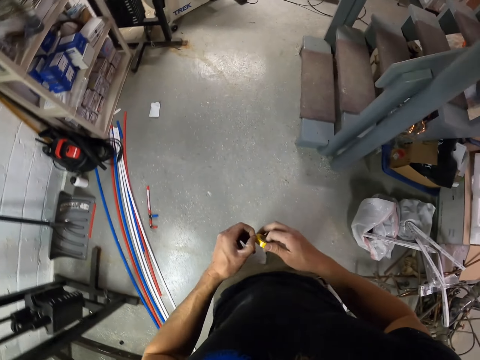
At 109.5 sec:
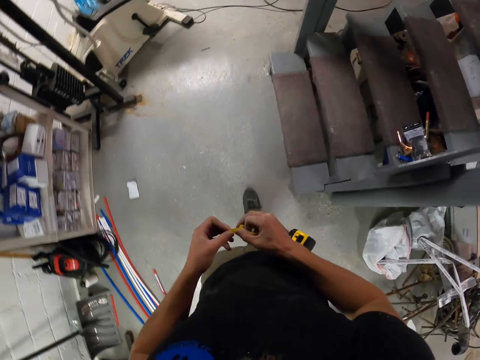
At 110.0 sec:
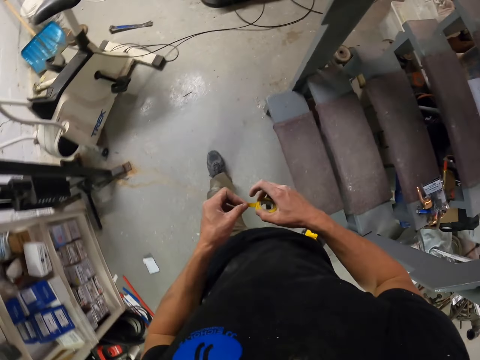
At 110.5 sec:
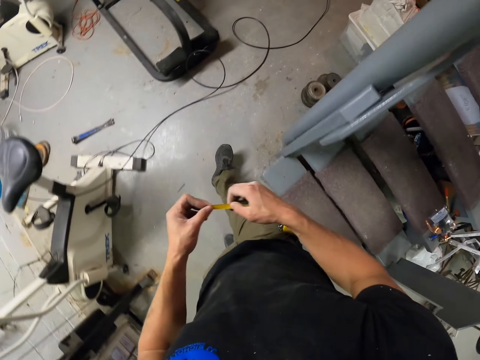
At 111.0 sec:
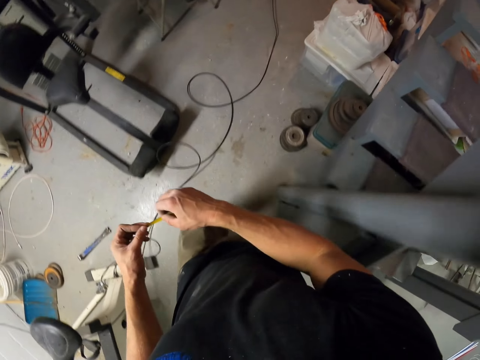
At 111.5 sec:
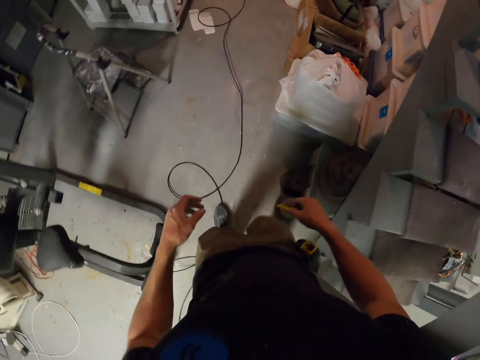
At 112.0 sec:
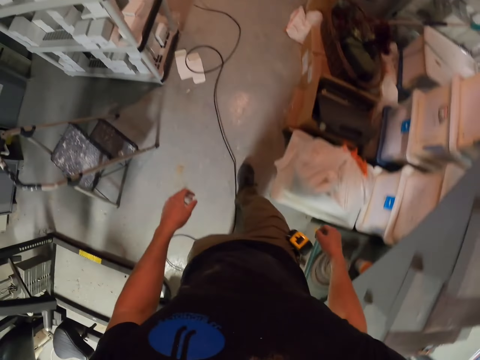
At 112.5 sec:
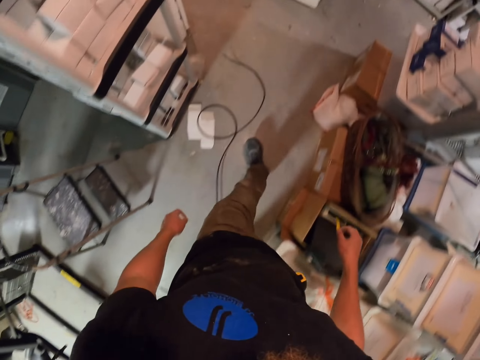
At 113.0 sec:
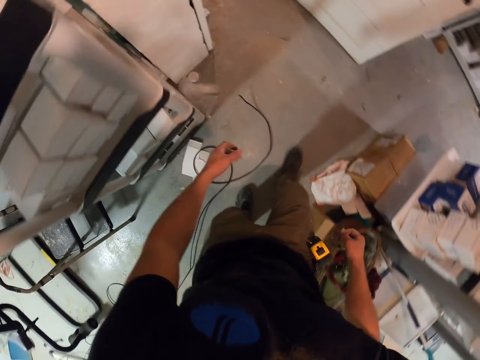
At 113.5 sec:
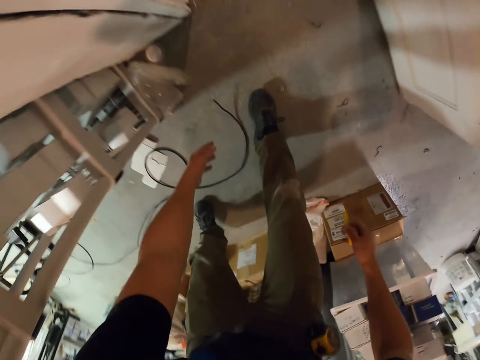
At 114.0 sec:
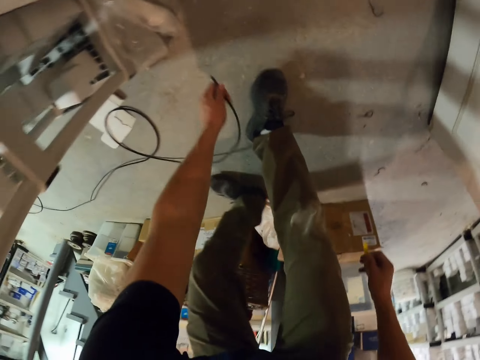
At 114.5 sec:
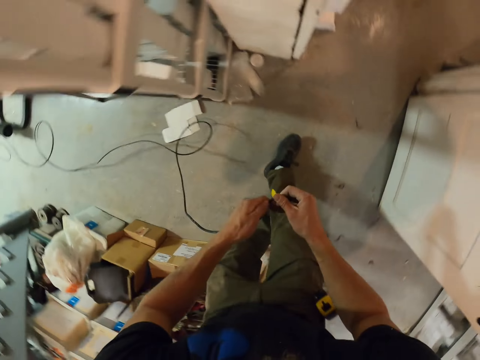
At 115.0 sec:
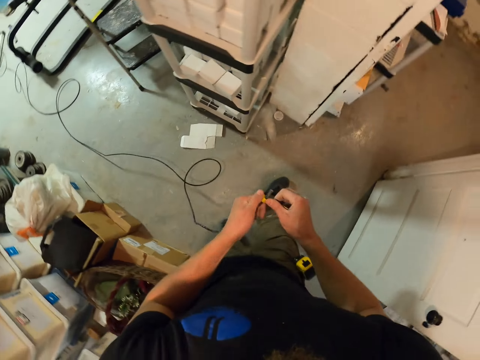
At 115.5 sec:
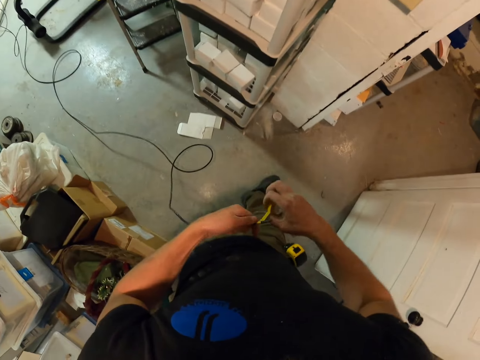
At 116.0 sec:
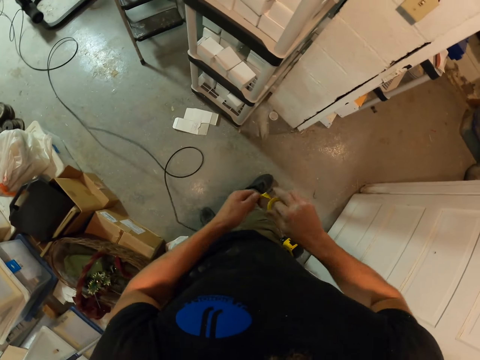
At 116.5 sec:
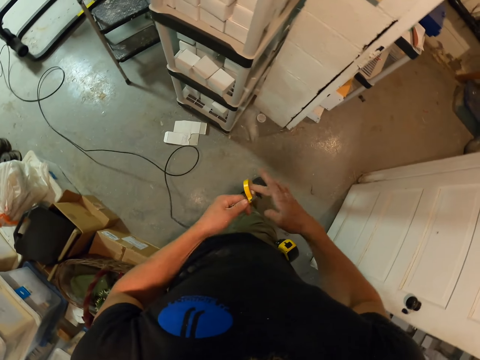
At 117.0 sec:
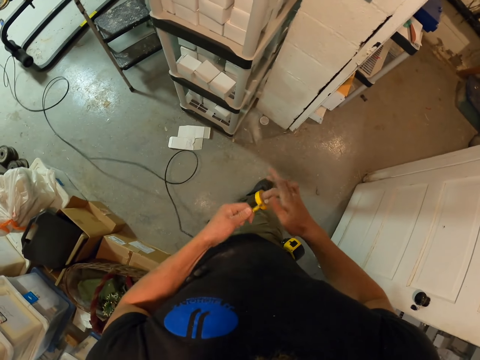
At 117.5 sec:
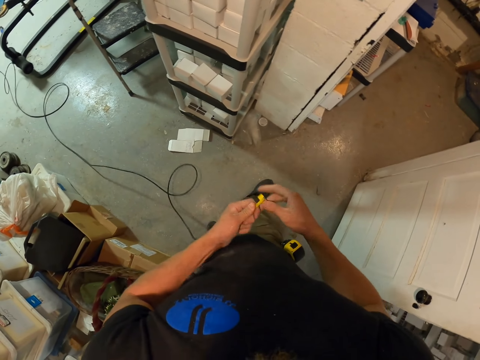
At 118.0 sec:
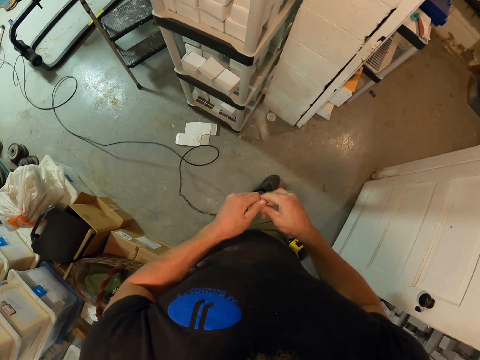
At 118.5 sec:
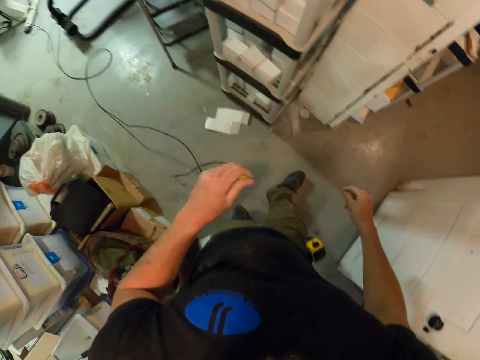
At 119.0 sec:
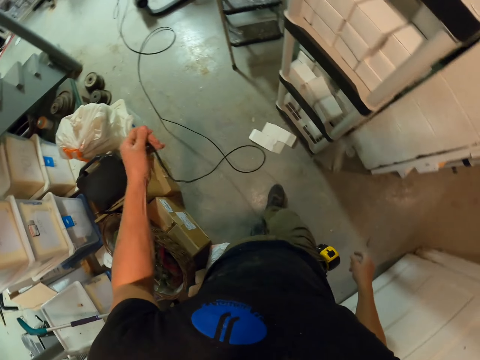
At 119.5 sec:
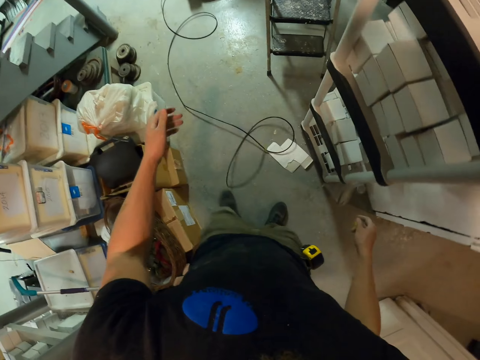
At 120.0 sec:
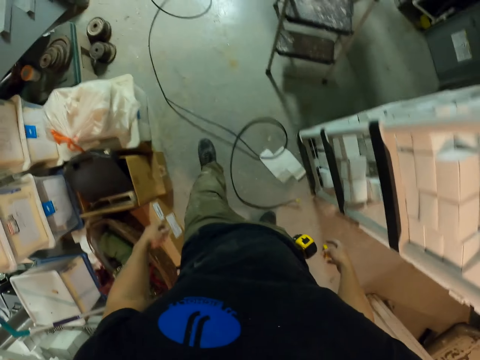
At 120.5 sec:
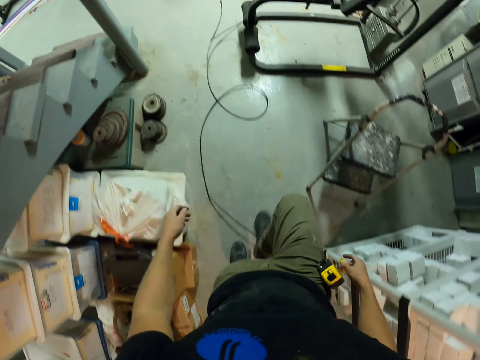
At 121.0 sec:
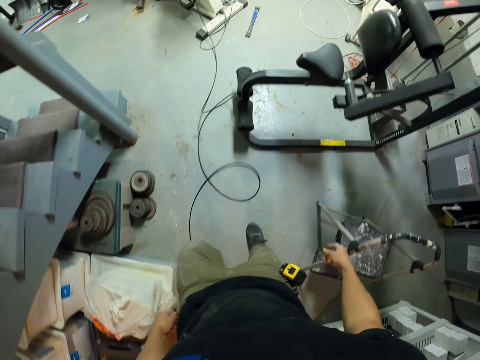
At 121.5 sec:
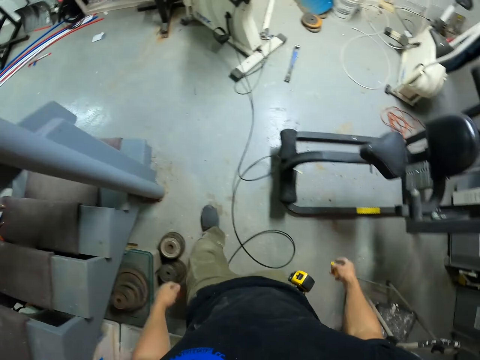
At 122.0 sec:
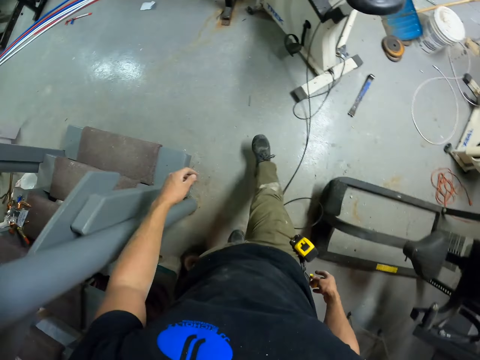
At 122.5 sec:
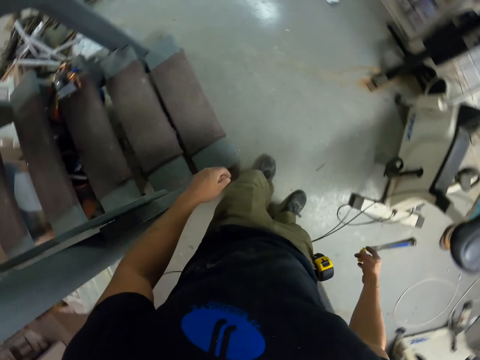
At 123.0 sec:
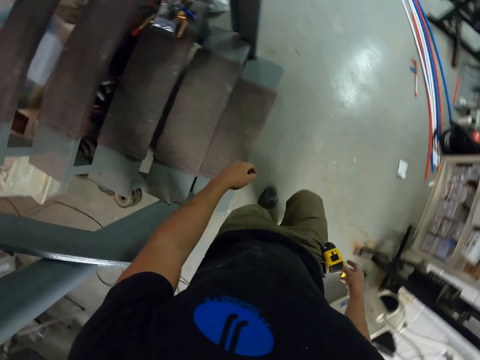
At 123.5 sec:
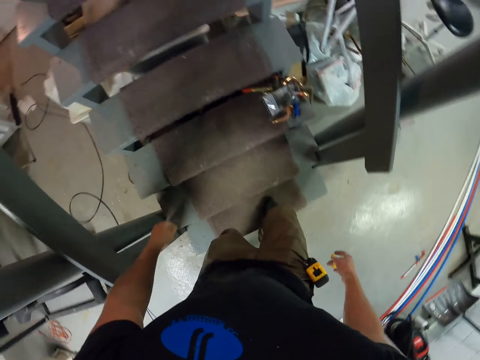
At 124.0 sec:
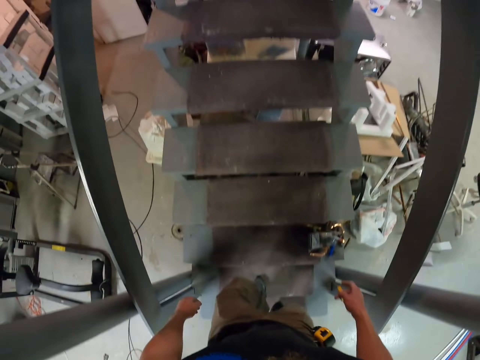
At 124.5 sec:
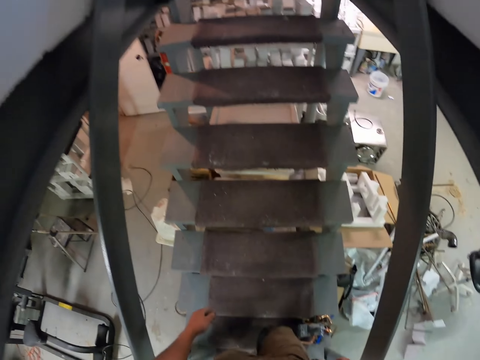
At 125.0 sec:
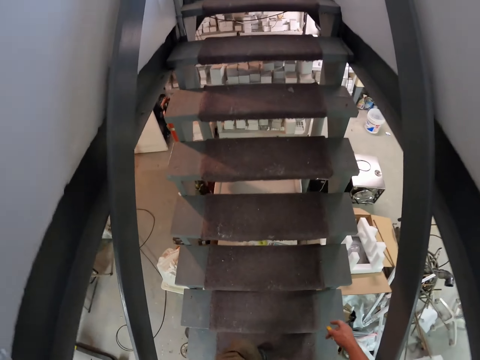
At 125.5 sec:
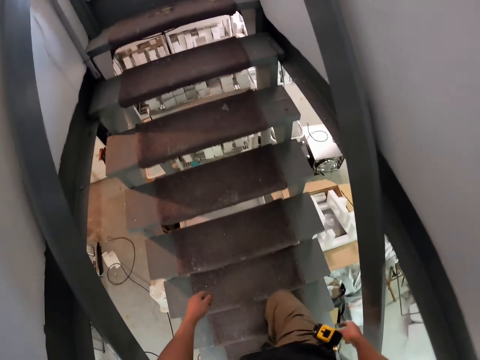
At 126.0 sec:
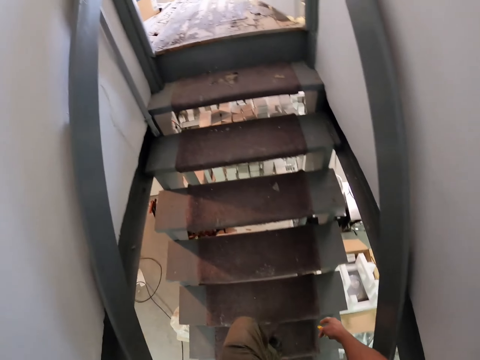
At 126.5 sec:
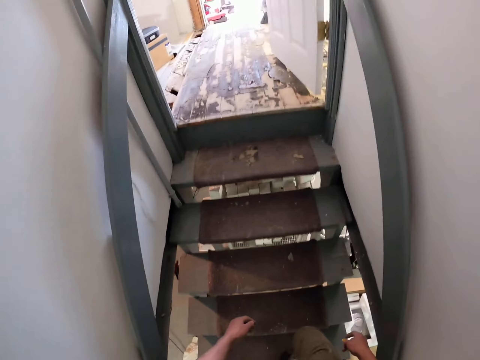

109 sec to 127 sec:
The camera wearer picks up the cable or string. They put sellotape on the string. They tie the end of the cable with the tape. They remove the sellotape. They drop the cable down and walk towards the stairs. They walk up the stairs.

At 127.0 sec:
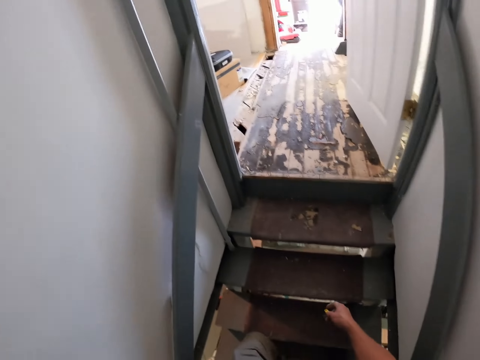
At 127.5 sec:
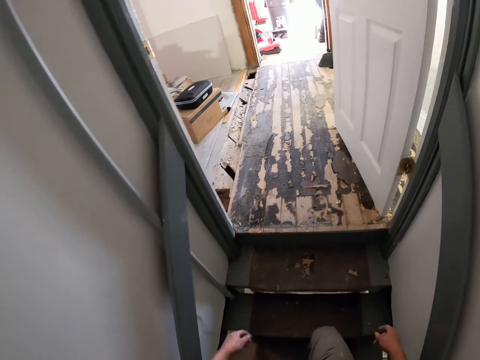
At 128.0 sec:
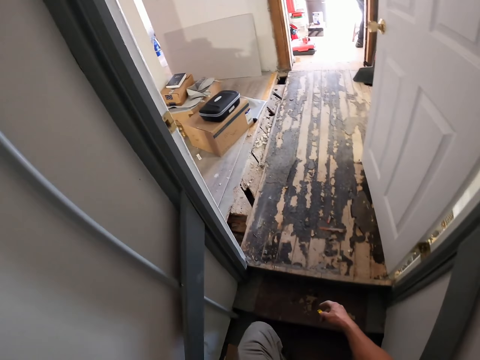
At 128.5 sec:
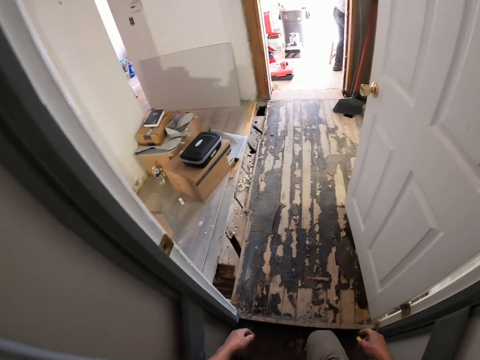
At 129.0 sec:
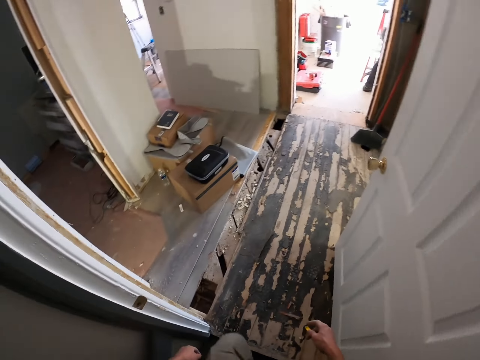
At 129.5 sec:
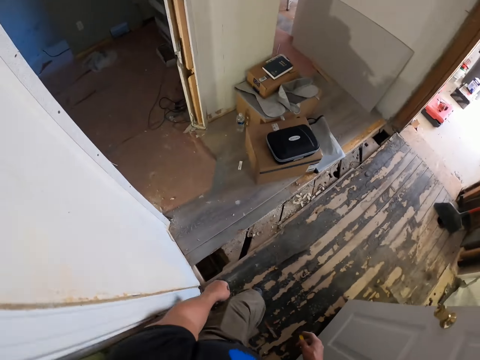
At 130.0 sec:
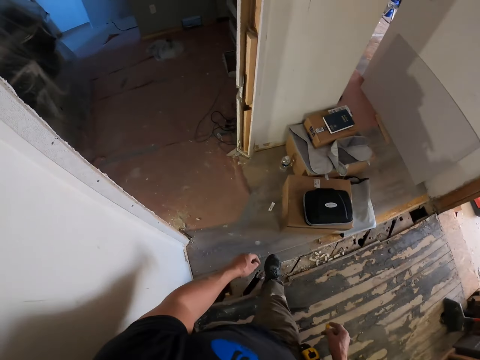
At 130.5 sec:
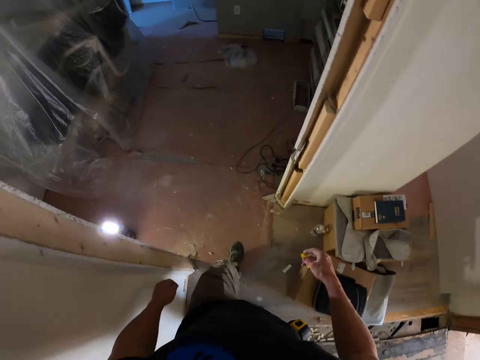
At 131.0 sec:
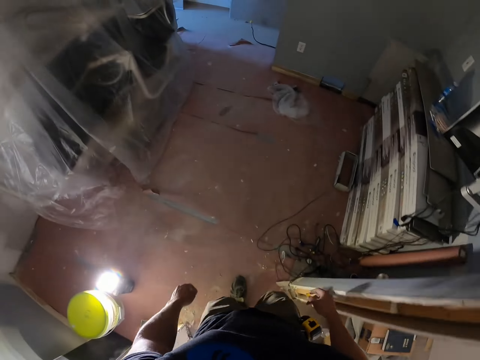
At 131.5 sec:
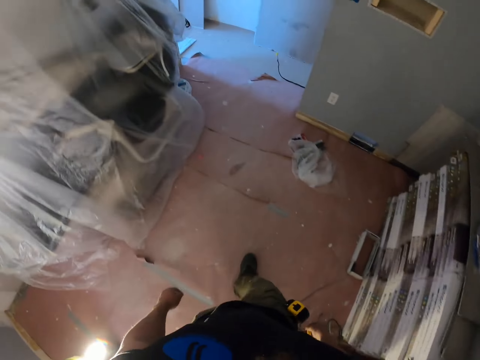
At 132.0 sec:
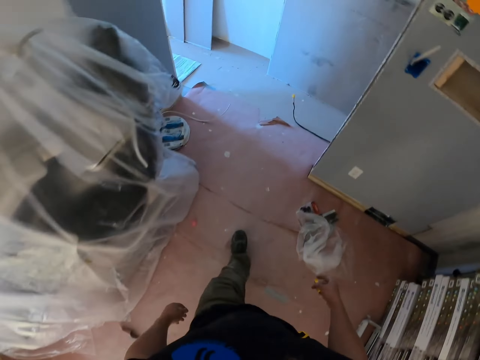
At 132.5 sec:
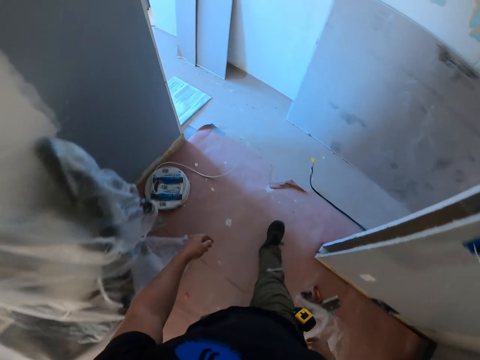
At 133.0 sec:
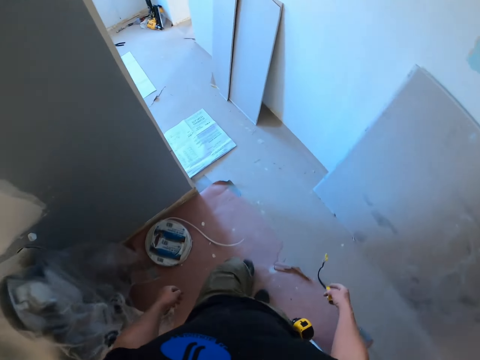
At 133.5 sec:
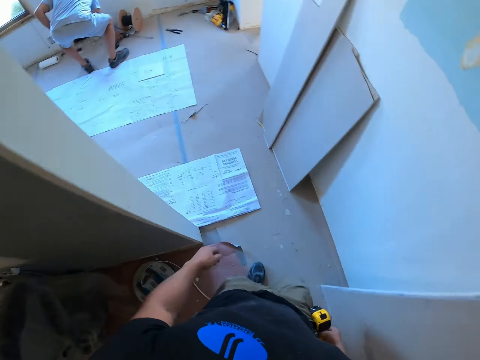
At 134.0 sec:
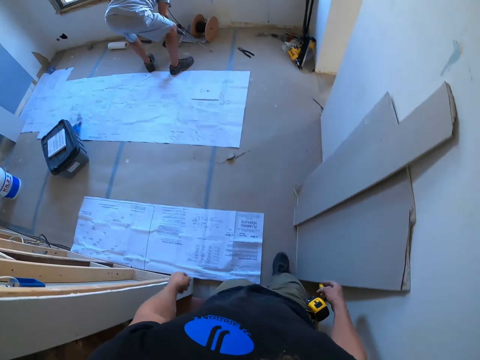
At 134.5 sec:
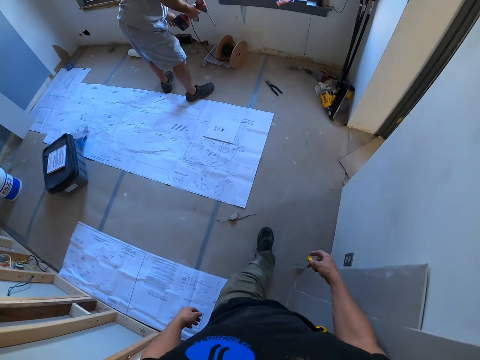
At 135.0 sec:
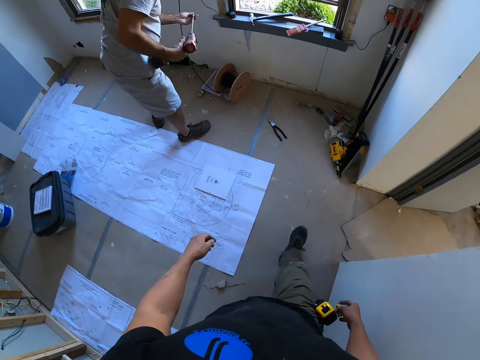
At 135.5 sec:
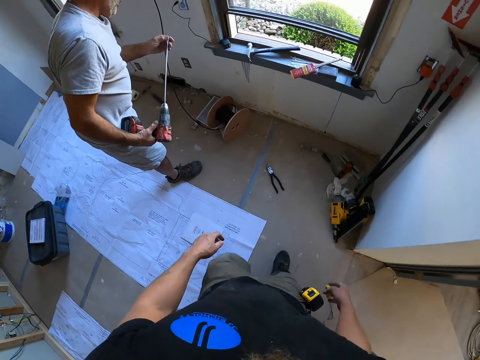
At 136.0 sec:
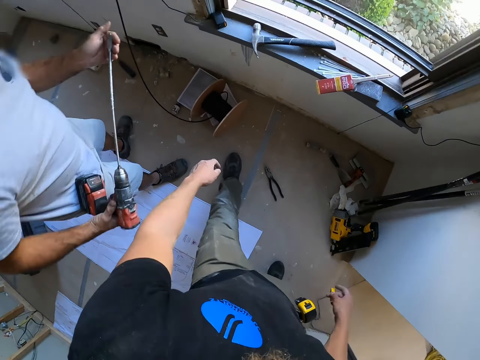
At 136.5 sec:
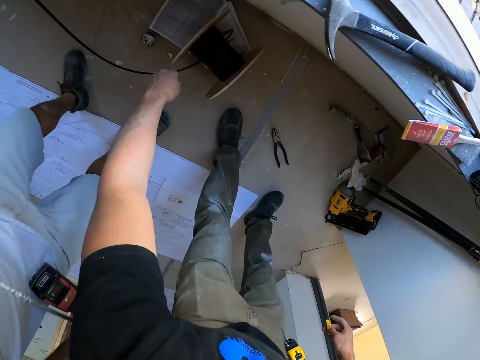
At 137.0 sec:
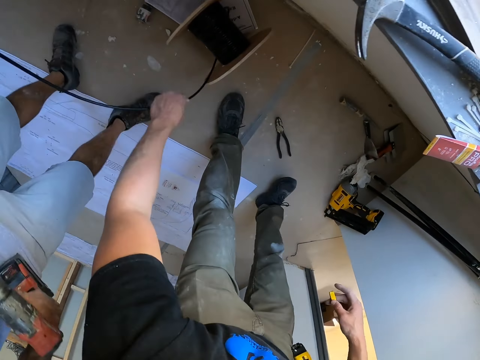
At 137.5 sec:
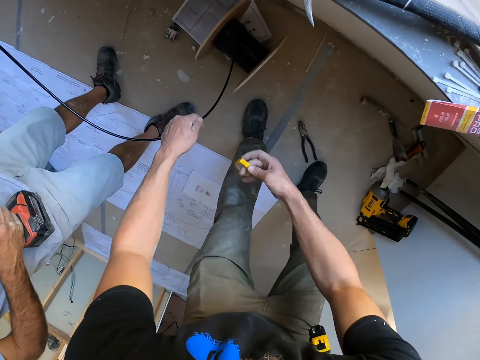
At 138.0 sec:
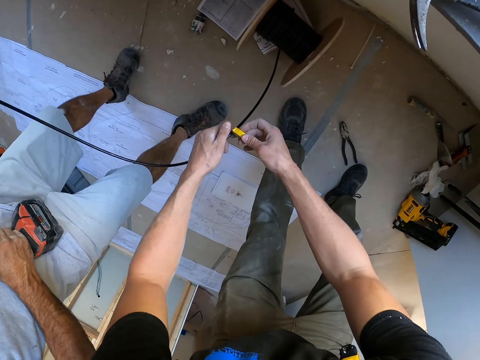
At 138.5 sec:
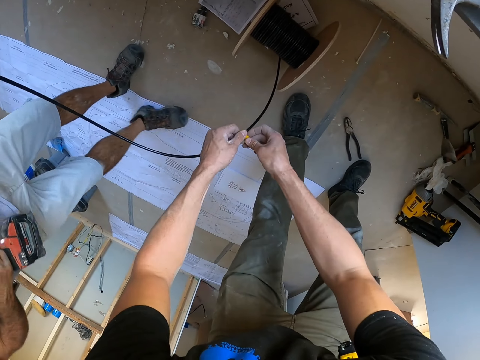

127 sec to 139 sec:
The camera wearer walks to the other room. They hold the cable with the left hand. They tie the tape around the cable.
